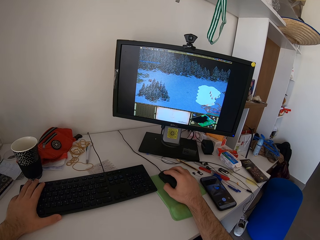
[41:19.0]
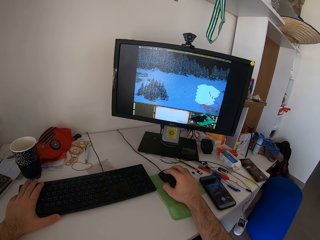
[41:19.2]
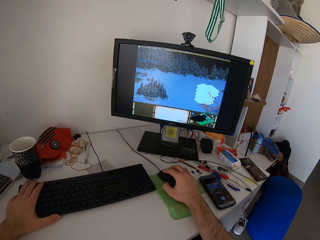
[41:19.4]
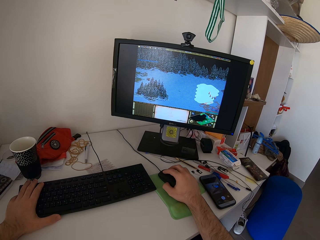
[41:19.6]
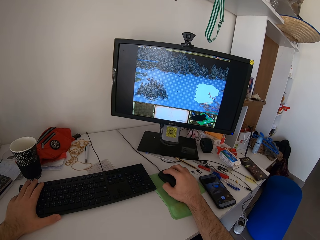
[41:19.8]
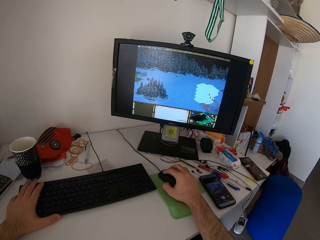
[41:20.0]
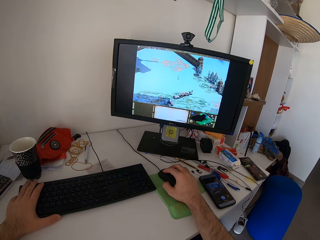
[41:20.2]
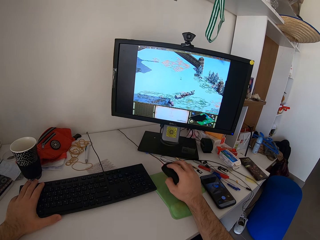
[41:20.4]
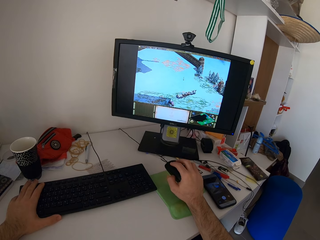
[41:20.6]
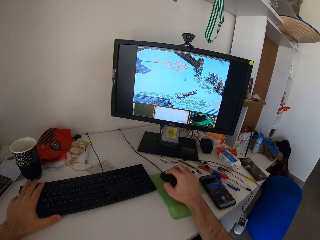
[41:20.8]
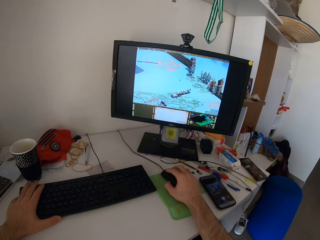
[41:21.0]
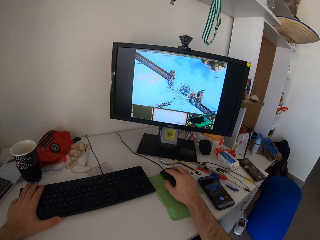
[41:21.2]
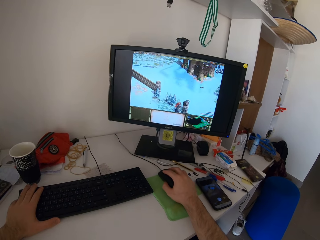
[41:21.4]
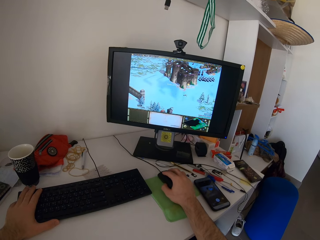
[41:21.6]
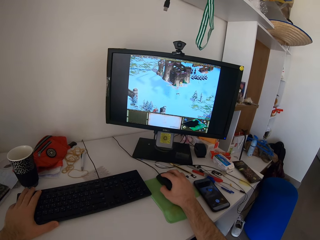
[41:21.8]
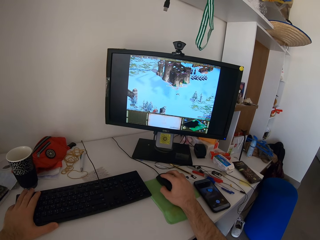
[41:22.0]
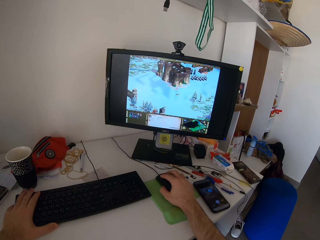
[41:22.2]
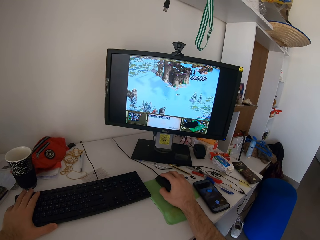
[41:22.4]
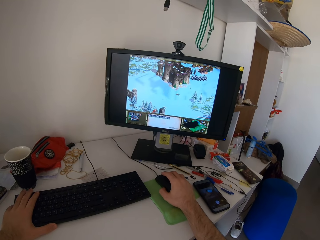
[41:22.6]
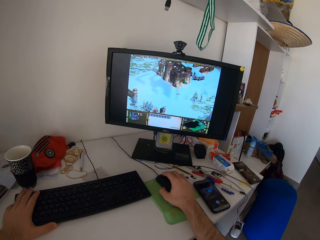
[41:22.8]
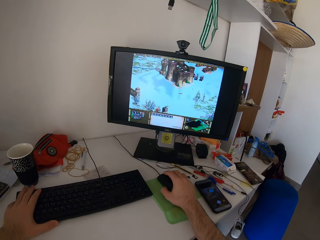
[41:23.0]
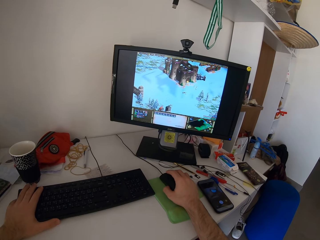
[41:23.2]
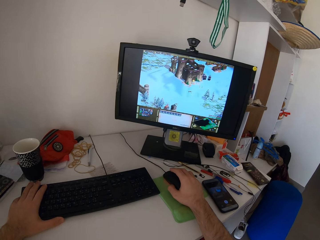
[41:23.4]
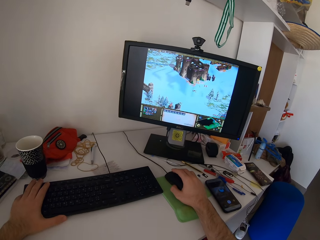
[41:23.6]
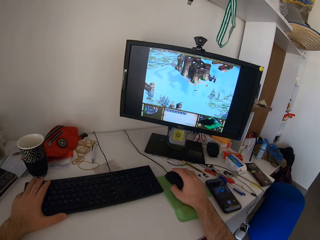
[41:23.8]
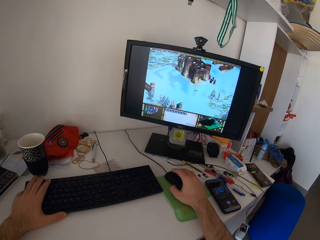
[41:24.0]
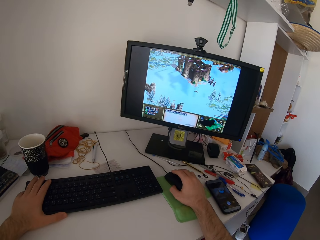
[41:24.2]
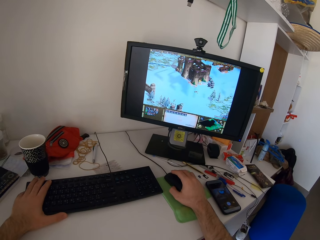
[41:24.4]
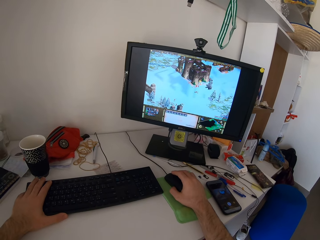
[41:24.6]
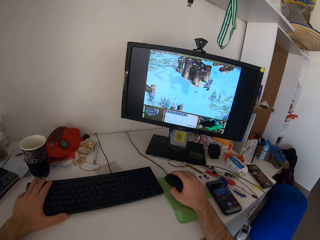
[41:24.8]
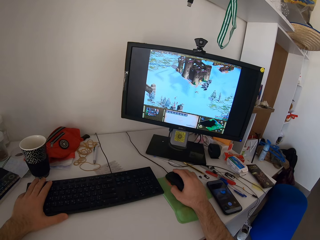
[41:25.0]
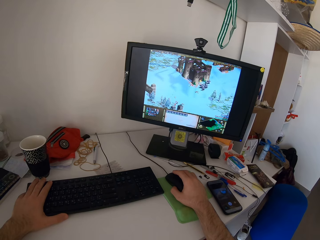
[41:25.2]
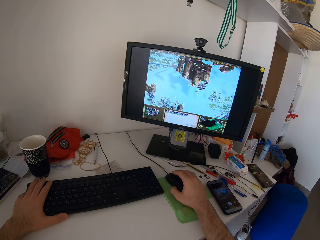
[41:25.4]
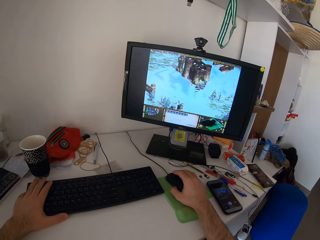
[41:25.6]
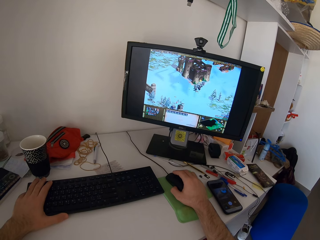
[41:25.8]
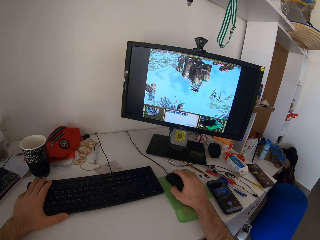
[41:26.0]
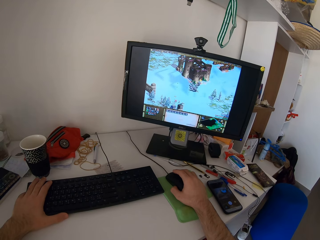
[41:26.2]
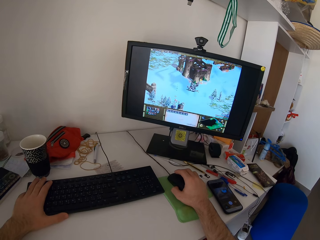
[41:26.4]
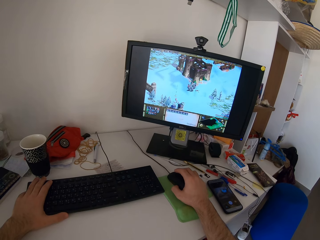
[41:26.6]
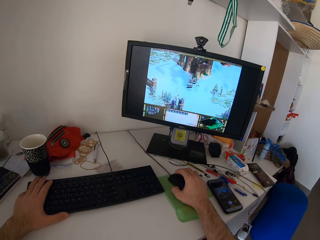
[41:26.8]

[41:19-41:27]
The camera wearer lifts the mouse. They place the mouse on the table and play a video game.

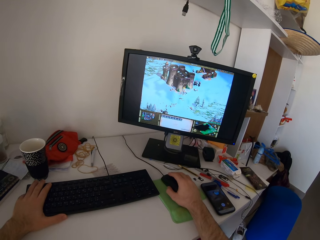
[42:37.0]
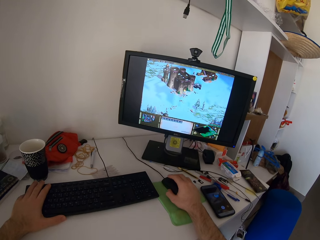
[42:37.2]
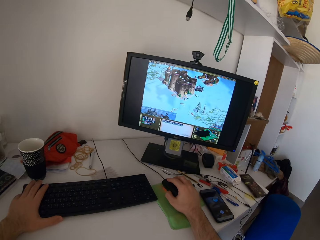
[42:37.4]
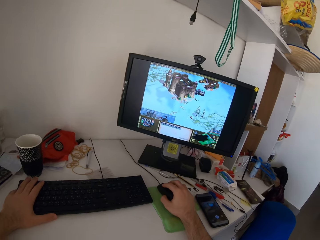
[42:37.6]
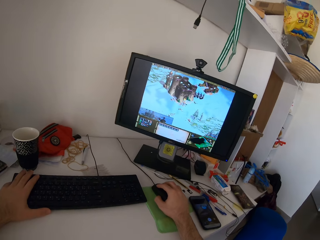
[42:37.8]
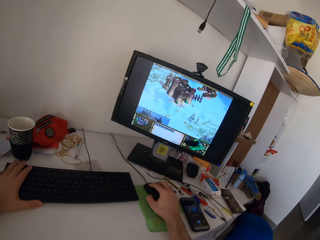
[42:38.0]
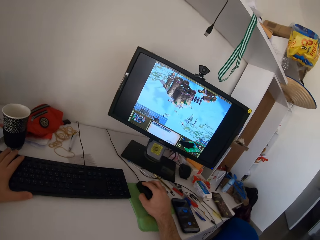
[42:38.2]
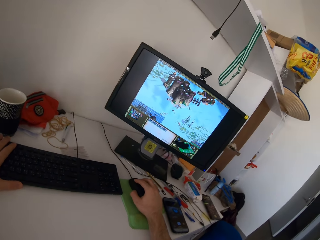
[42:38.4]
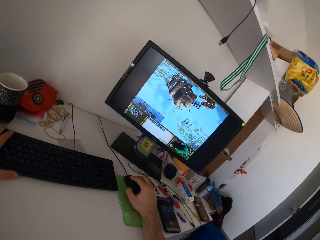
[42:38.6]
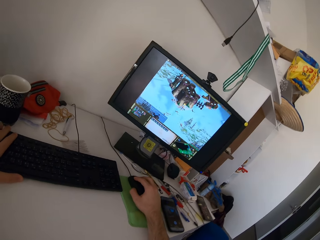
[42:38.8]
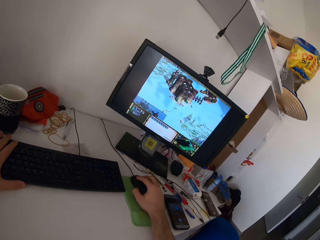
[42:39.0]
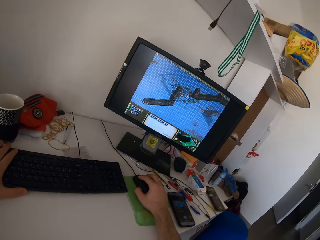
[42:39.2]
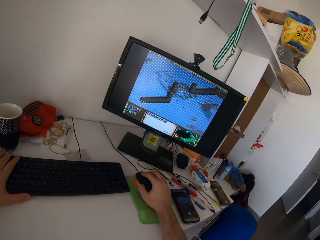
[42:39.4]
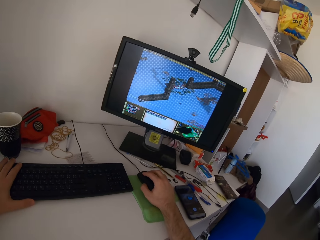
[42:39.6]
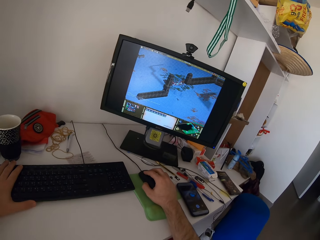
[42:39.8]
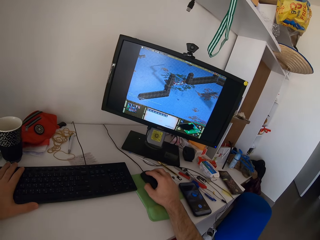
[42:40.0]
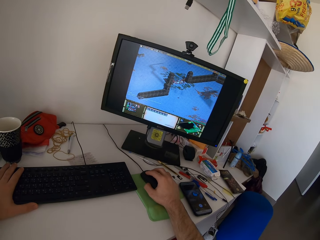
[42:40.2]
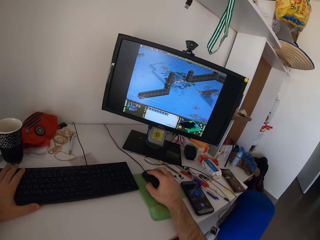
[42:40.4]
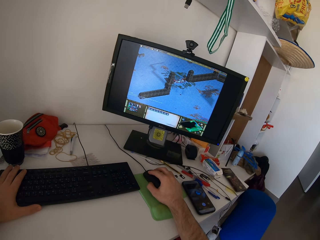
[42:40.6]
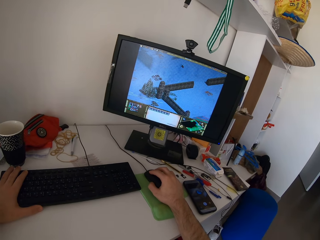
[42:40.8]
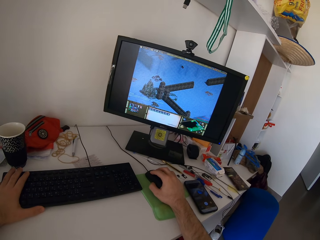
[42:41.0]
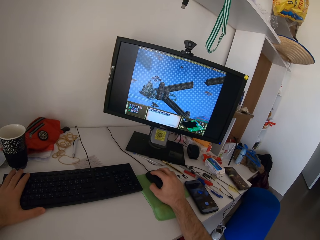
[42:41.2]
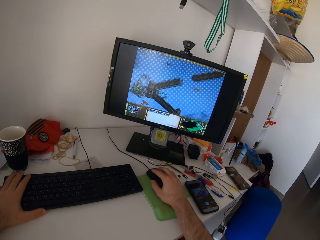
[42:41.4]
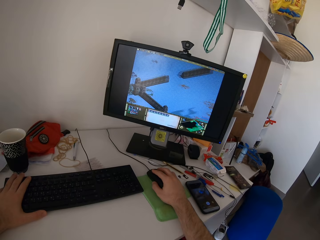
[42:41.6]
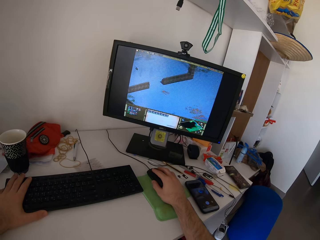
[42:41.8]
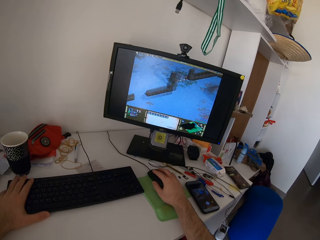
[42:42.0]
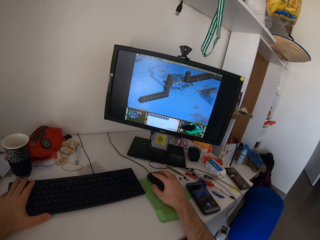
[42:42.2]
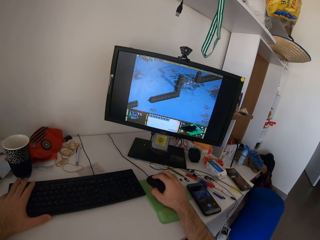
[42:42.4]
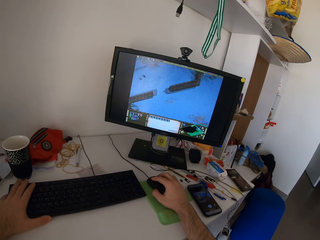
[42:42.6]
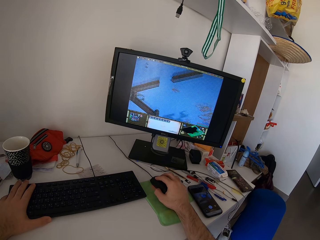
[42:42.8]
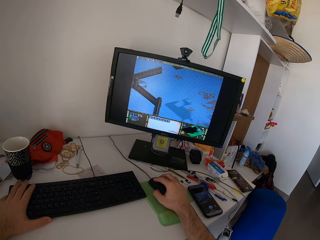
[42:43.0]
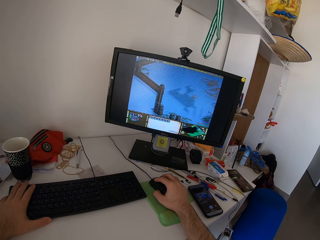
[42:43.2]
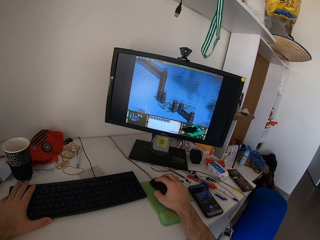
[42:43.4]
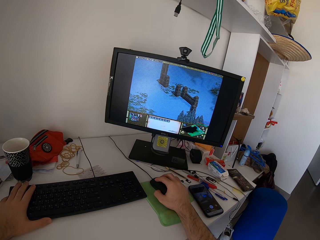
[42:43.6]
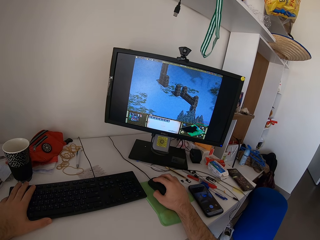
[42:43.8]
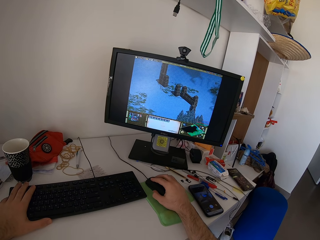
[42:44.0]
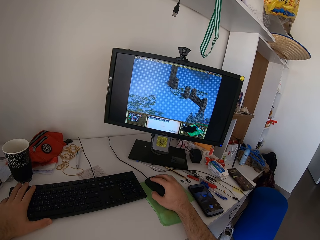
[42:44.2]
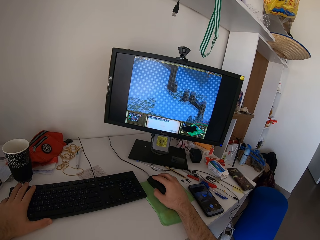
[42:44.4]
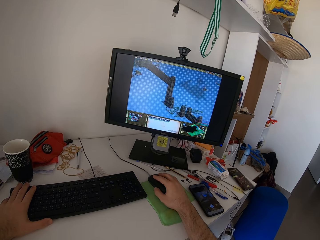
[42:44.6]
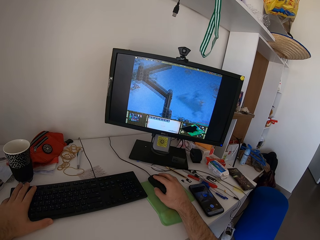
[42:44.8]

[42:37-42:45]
The camera wearer tilts his head. He plays a video game.

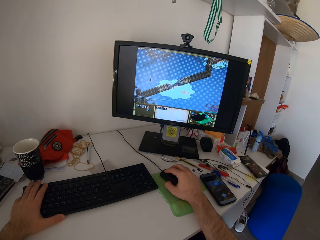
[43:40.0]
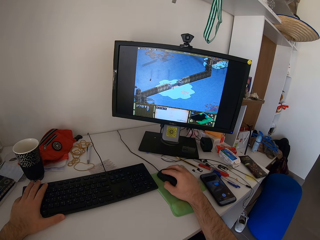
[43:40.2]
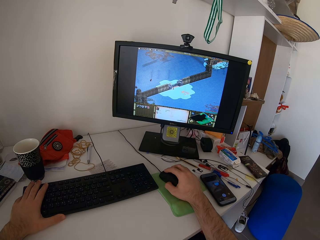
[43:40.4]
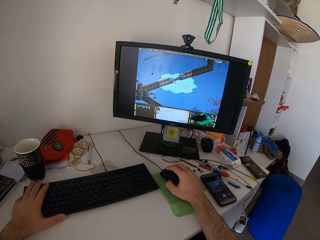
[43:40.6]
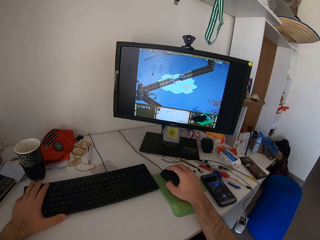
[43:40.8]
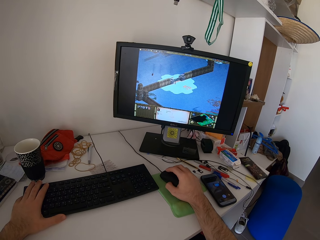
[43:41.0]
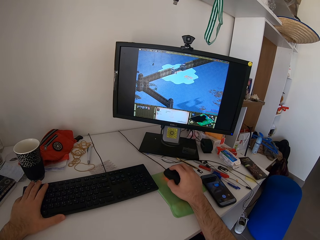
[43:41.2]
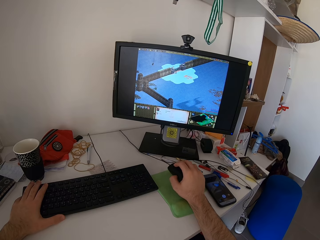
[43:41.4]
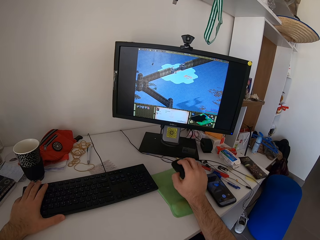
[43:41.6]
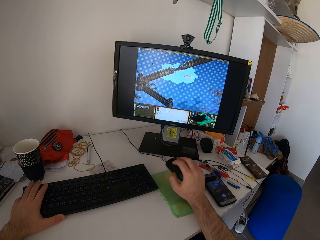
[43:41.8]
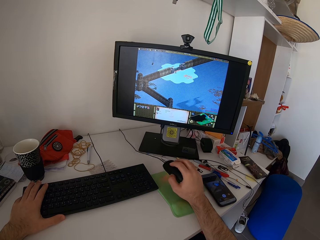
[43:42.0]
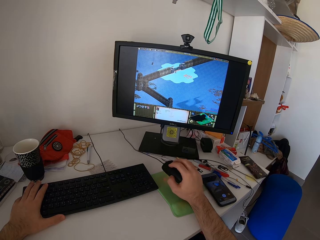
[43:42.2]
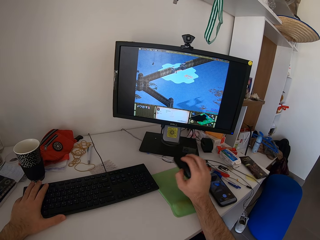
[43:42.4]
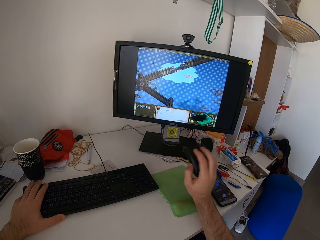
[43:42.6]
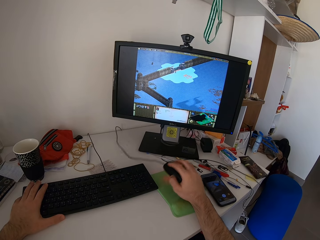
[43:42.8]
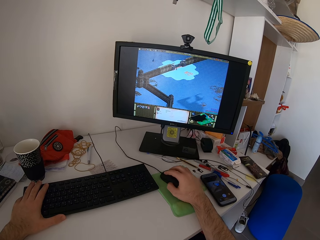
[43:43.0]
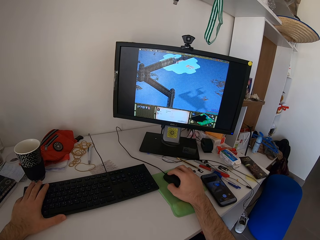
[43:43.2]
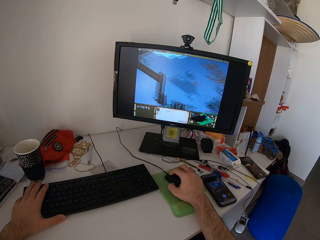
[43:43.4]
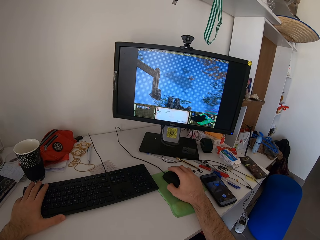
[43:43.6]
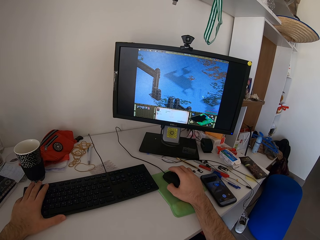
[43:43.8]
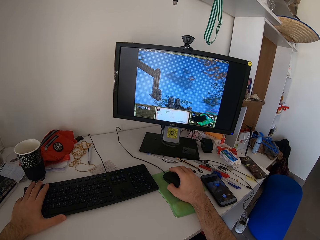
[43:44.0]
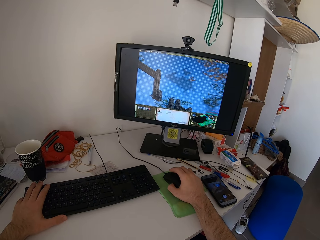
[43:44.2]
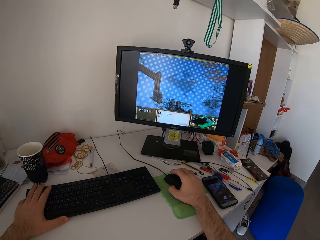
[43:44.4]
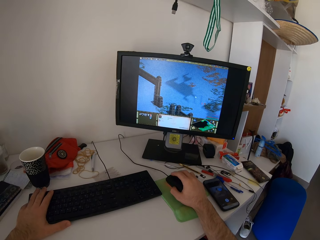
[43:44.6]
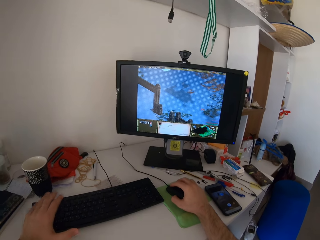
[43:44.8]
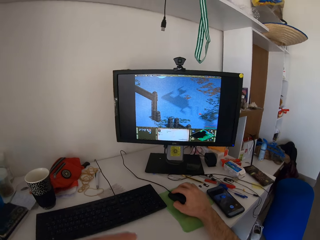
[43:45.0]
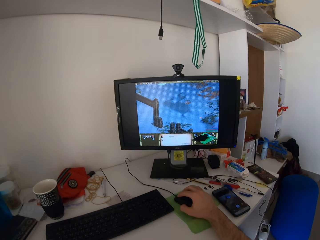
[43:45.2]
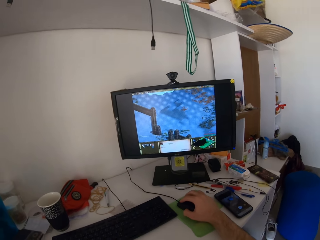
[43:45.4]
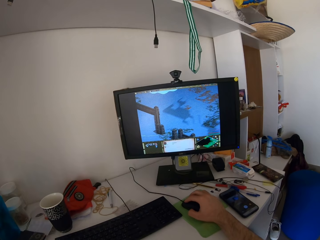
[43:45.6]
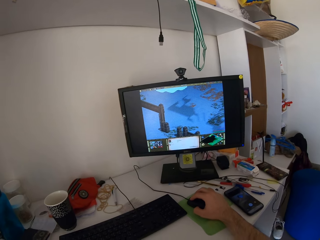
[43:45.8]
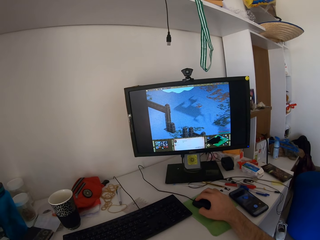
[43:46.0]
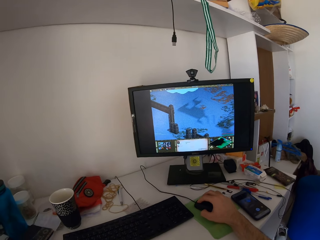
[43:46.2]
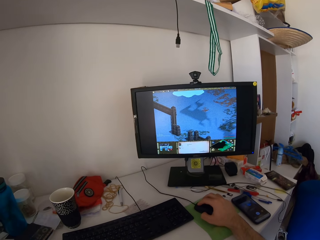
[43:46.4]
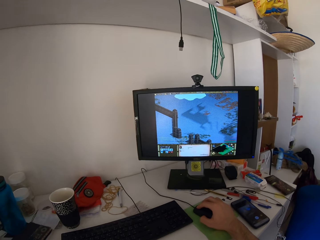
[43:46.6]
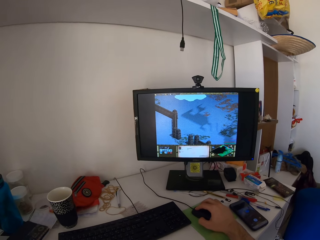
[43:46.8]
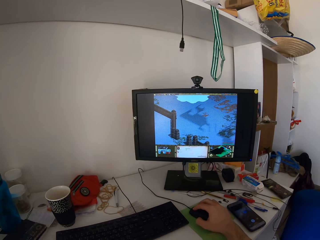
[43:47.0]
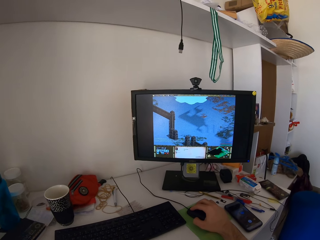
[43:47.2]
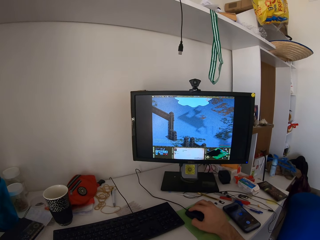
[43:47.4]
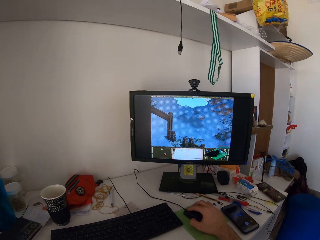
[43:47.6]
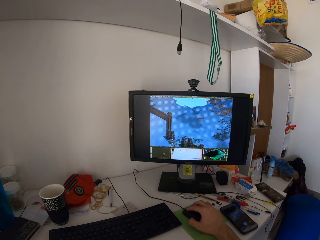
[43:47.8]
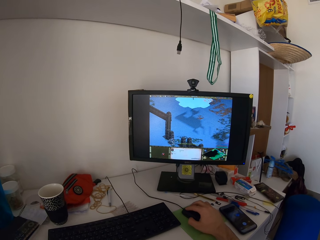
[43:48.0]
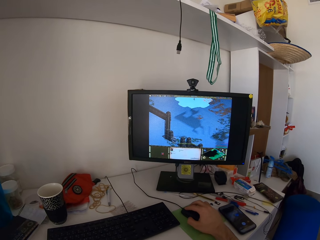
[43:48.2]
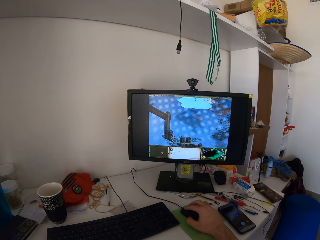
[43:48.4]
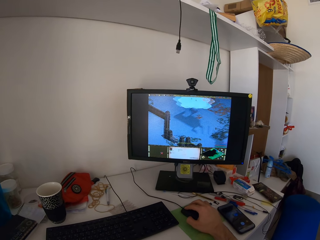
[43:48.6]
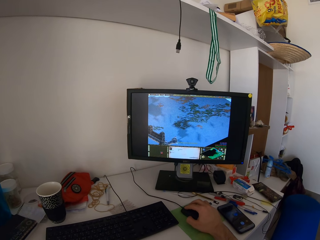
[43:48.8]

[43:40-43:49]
The camera wearer lifts the mouse and places the mouse on the table. He removes his left hand from the keyboard. He plays a video game and stares at the monitor.
